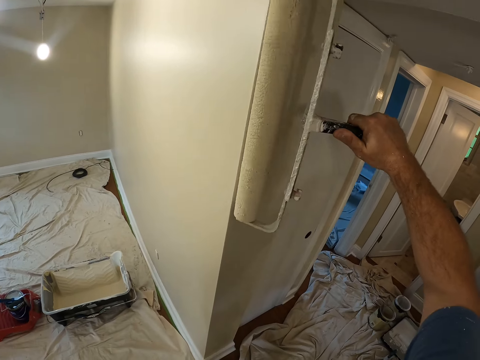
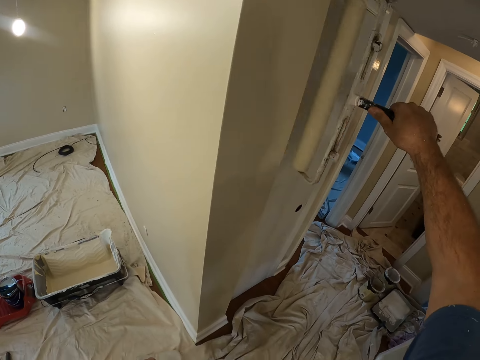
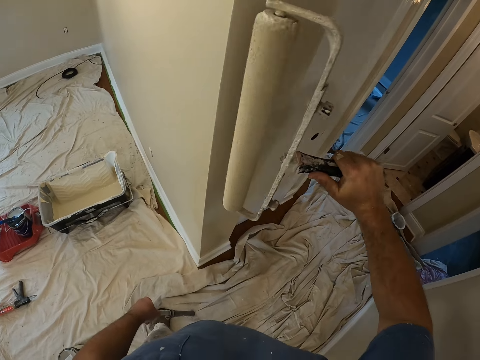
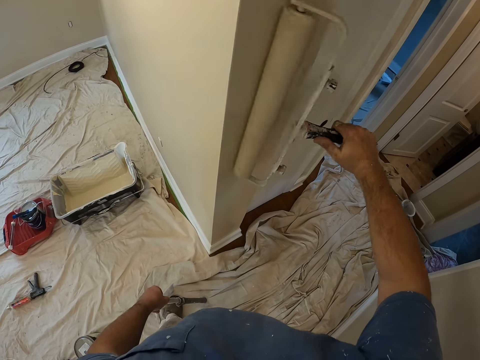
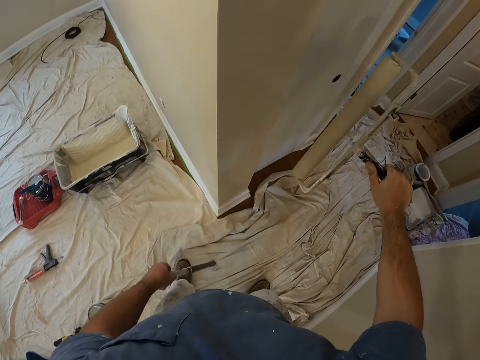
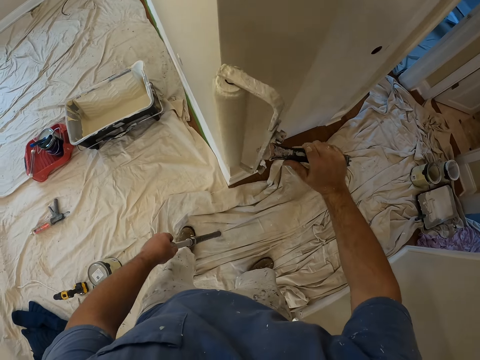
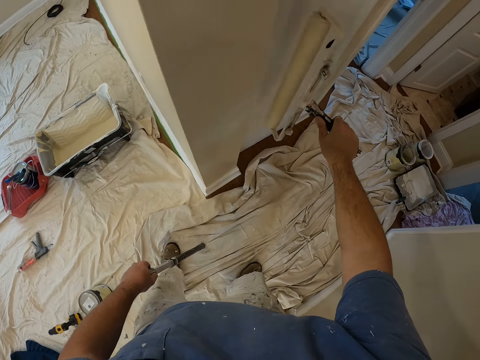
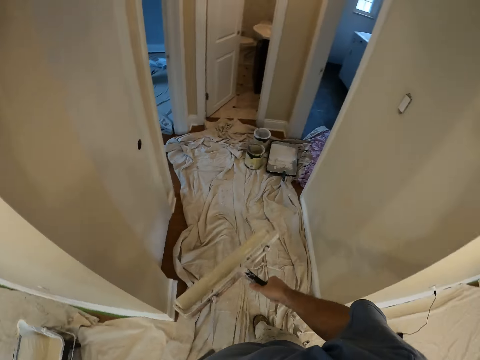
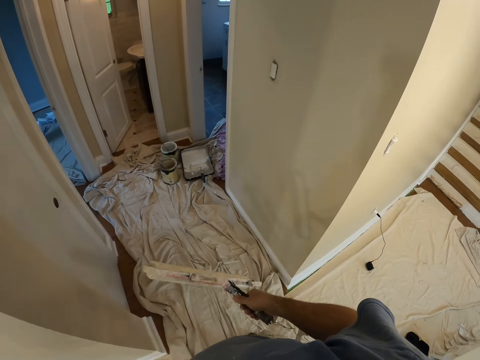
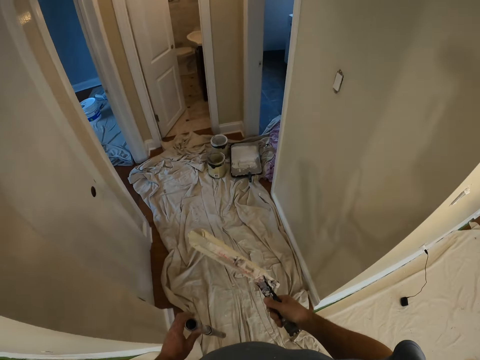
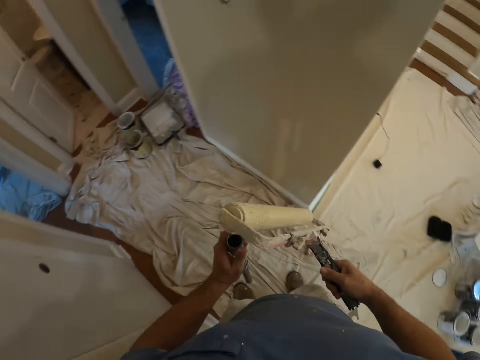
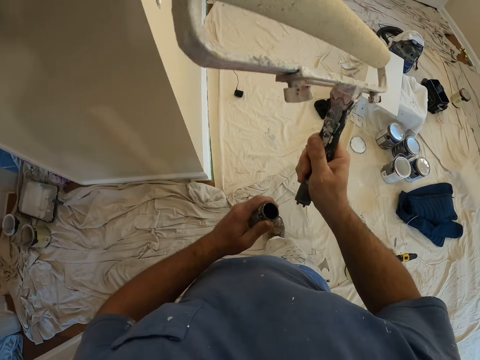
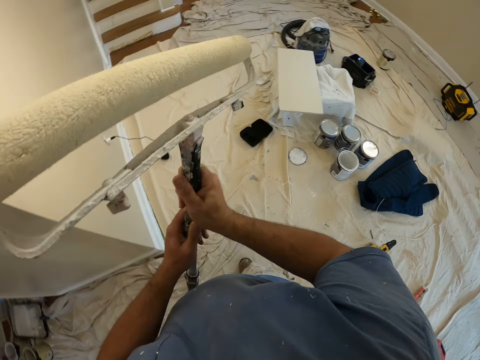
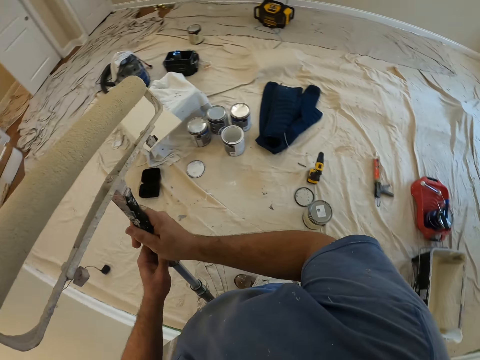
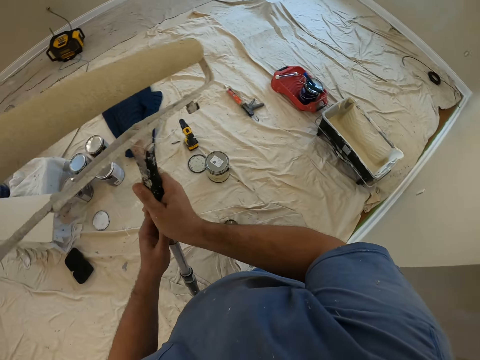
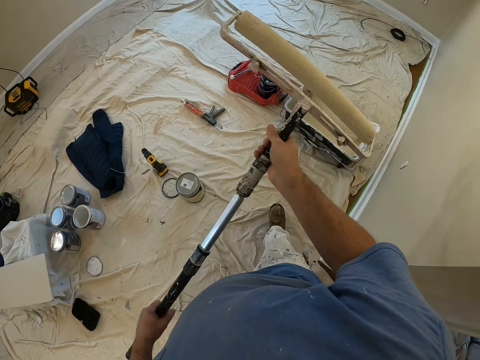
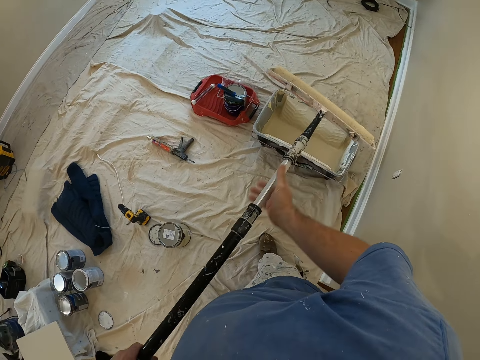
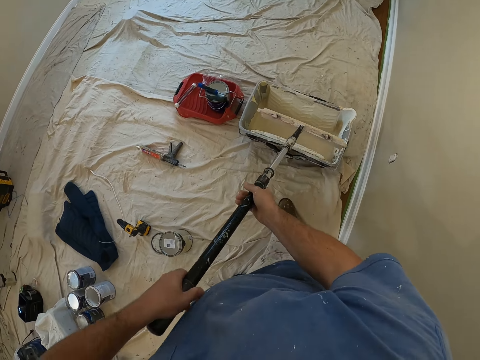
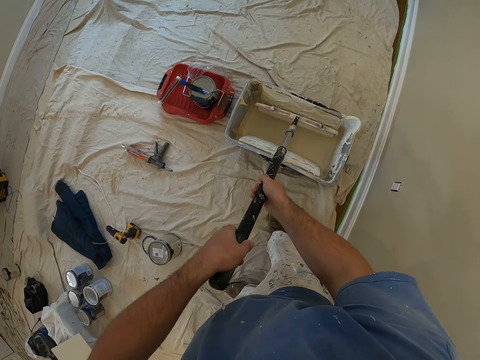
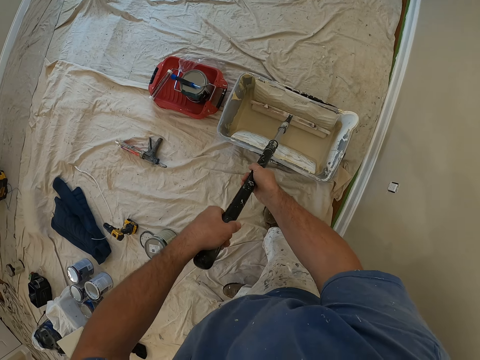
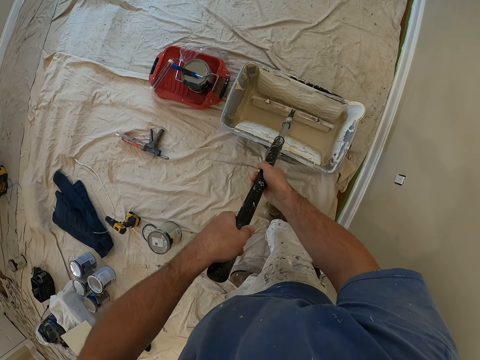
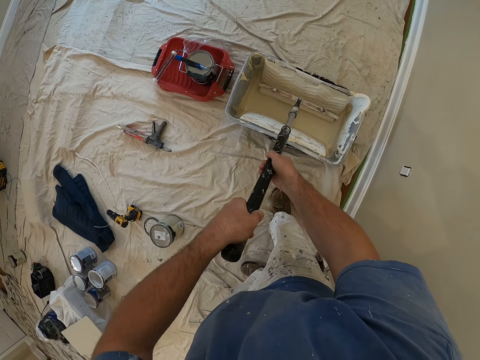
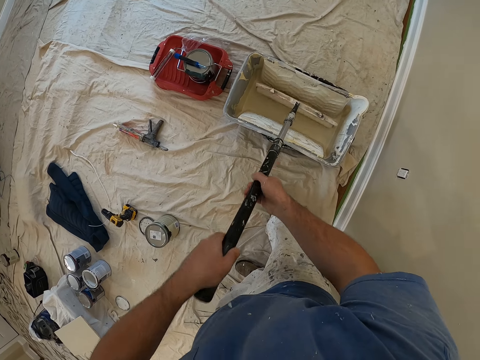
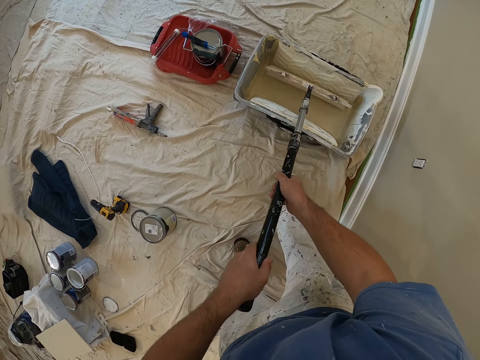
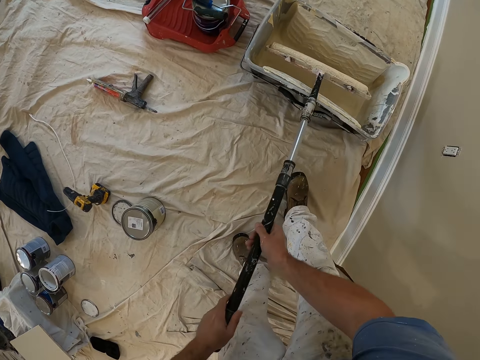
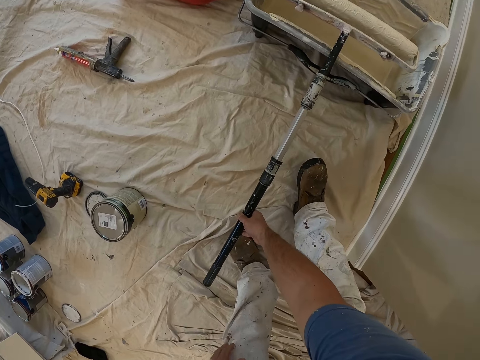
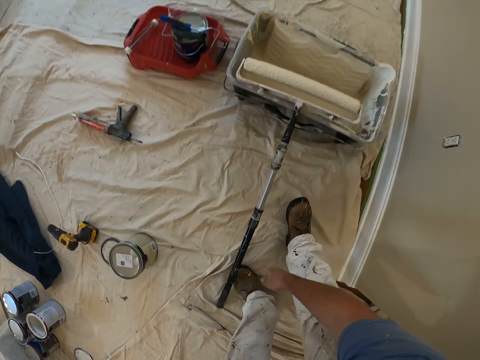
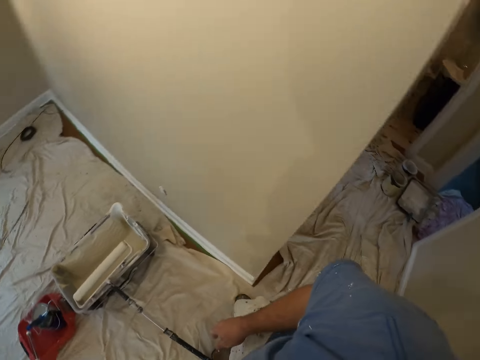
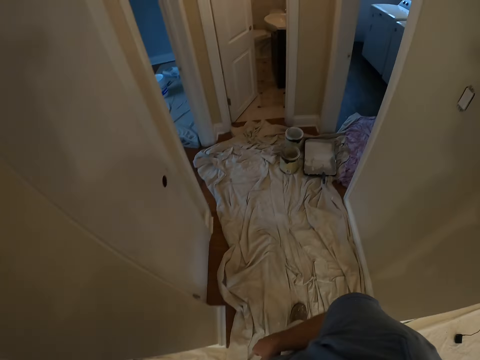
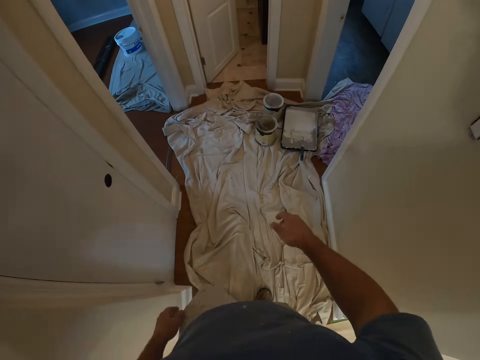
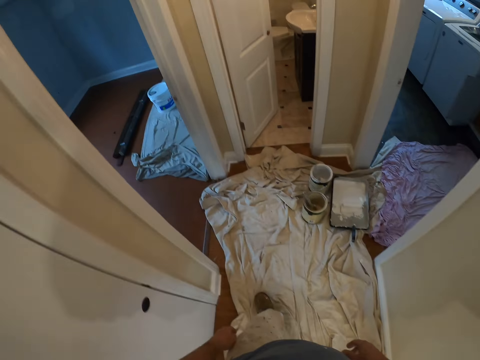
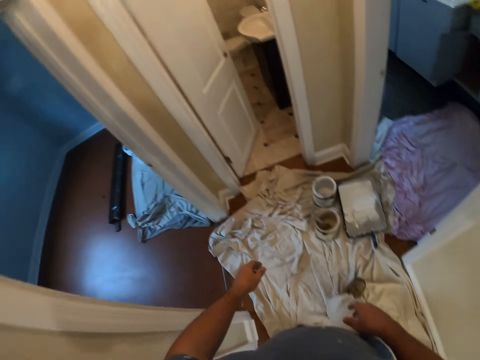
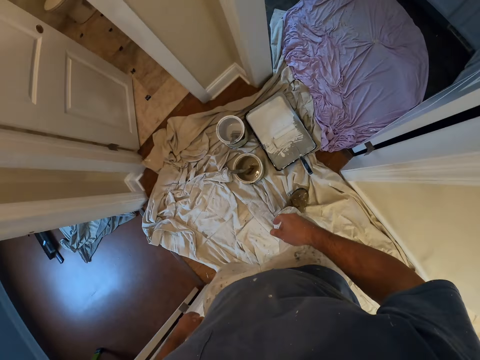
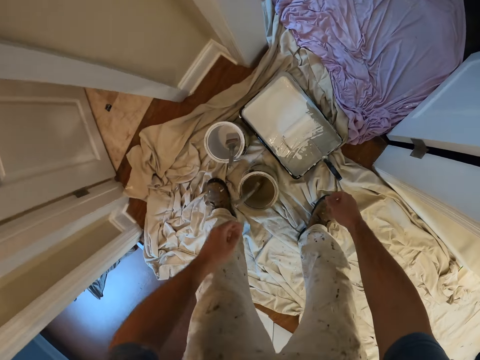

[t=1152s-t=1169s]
The camera wearer turns around. They walk. They put back the handle of the long paint roller. They shake the long paint roller in a paint bucket tray. They put the long paint roller or roller brush into the bucket of paint. They roll the roller brush. They drop the long paint roller by the paint bucket tray. They walk towards a paint tray with a short paint roller on the floor.

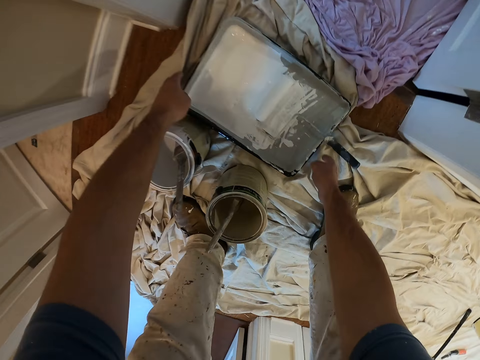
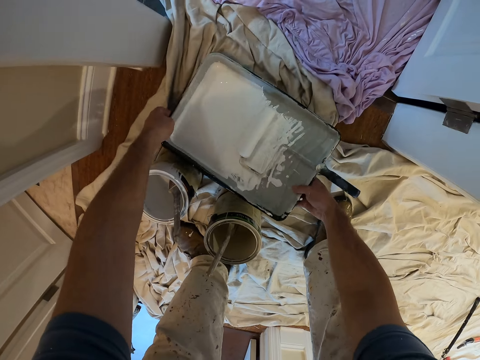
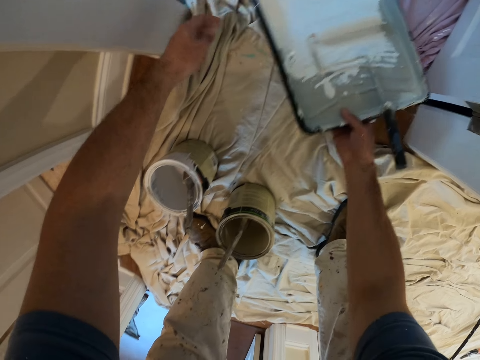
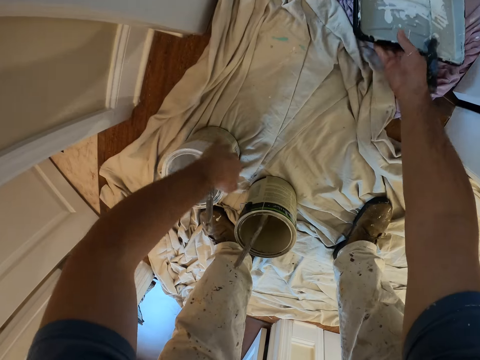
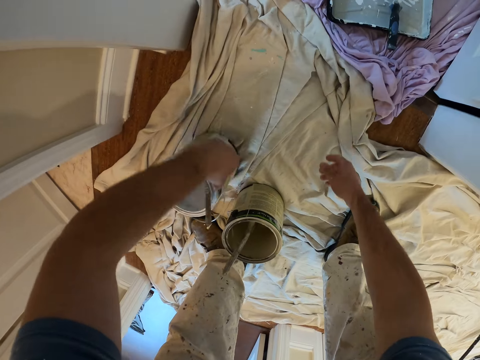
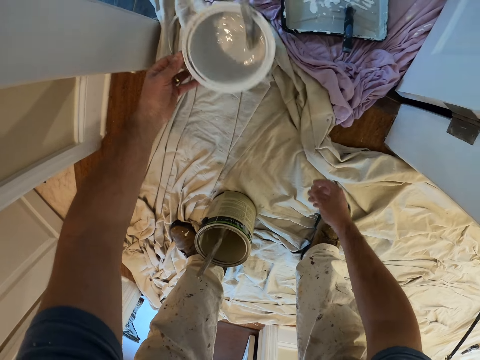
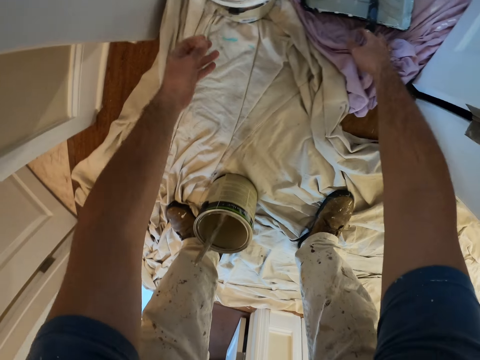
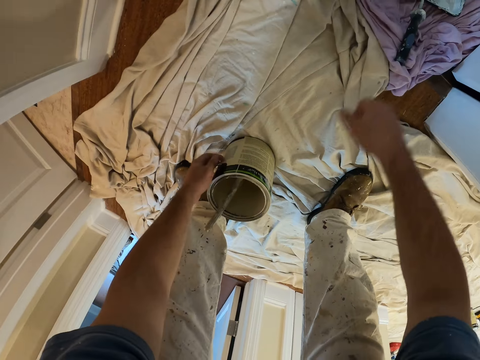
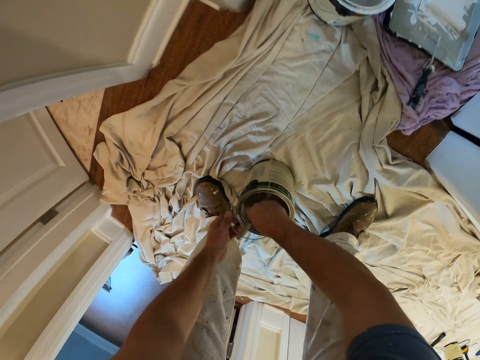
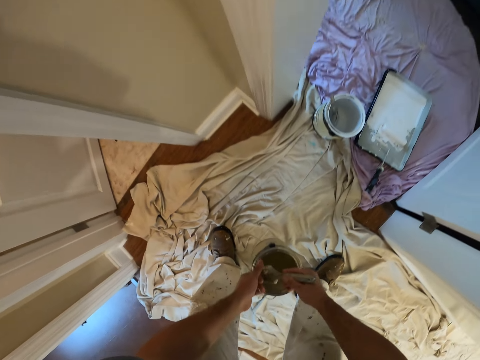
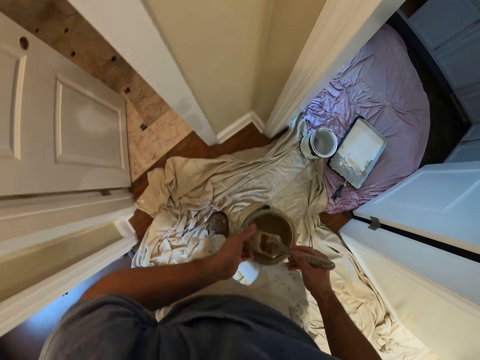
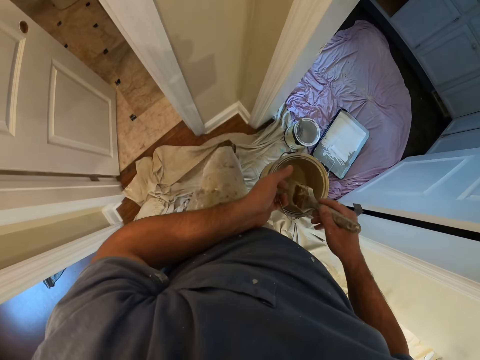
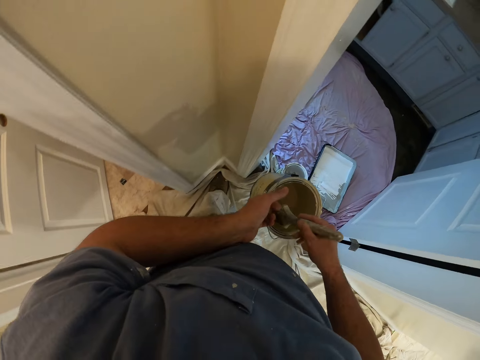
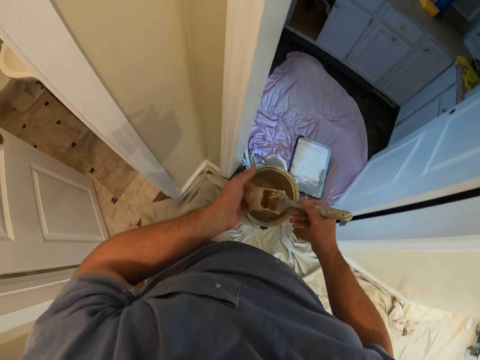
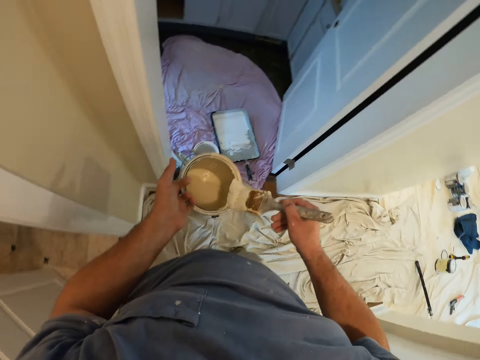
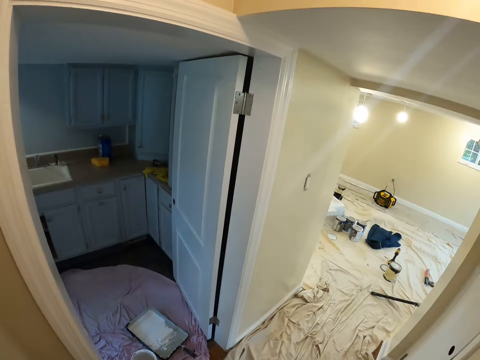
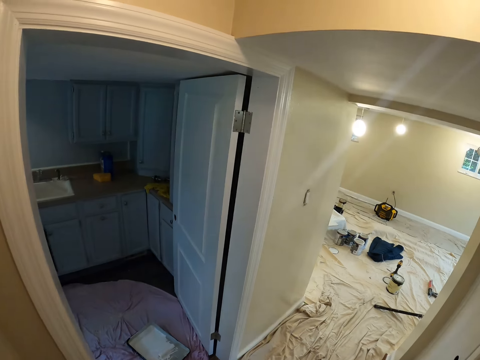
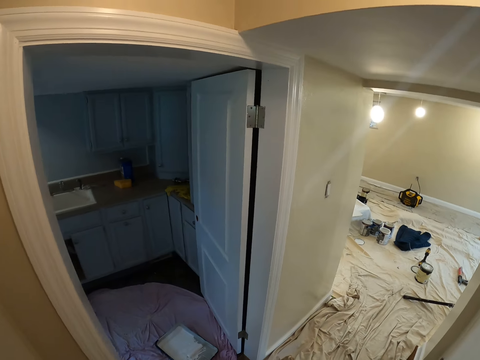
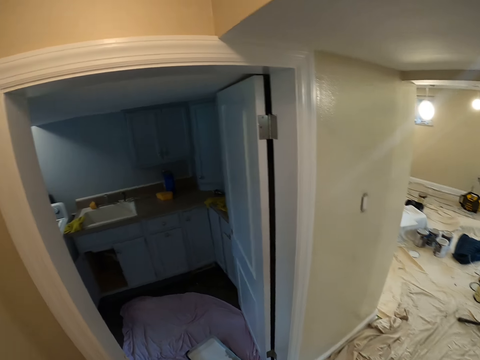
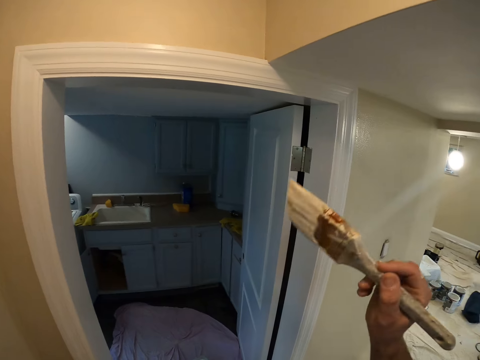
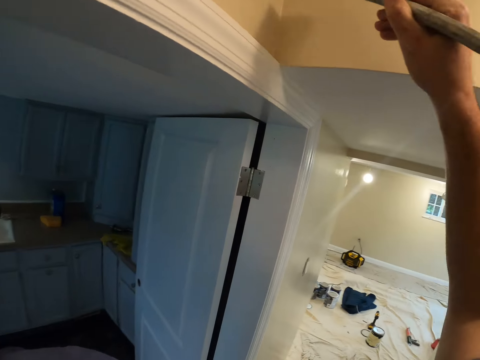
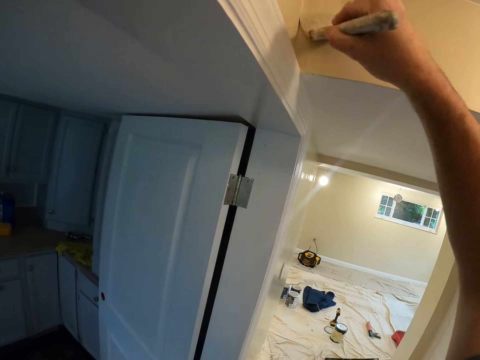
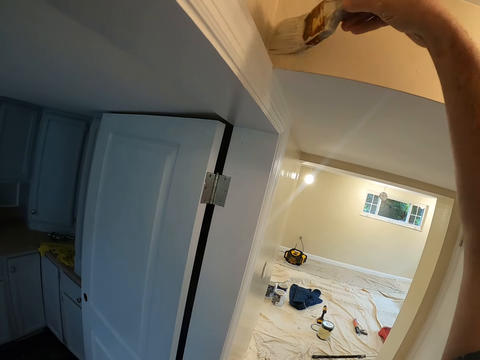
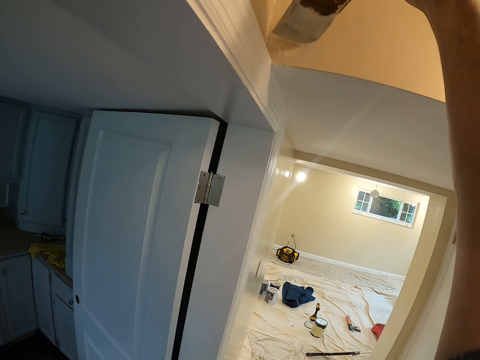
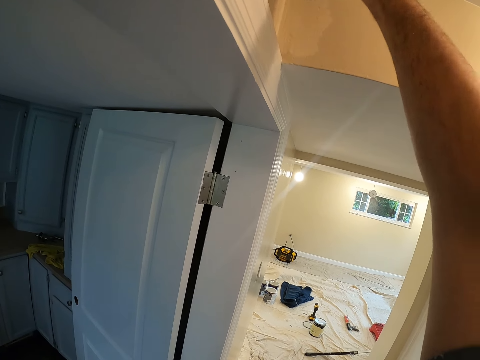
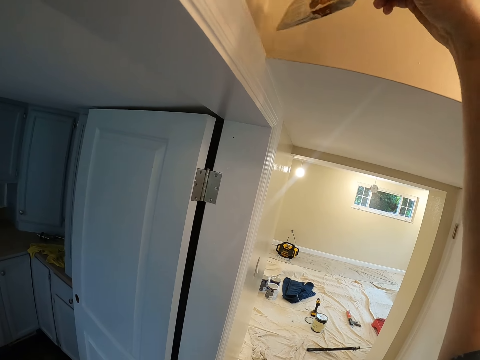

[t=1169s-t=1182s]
The camera wearer moves the paint tray with the short paint roller on the floor. They move a paint container on the floor. They move the short paint roller in the paint tray. They pick up another container from the floor with the left hand and hold a brush or paintbrush with the right hand. They walk. They dip the brush into the container of paint while holding the container with the left hand. They rub the brush on the edge of the container. They paint the wall with the paintbrush.
